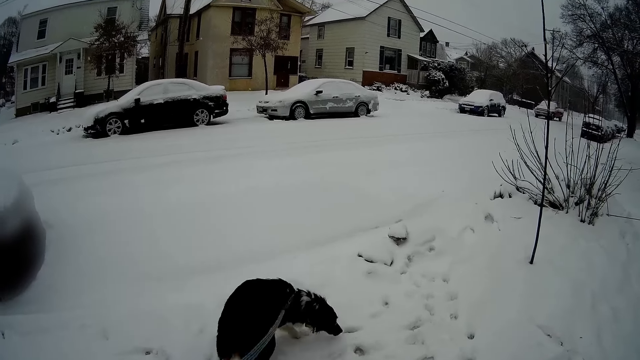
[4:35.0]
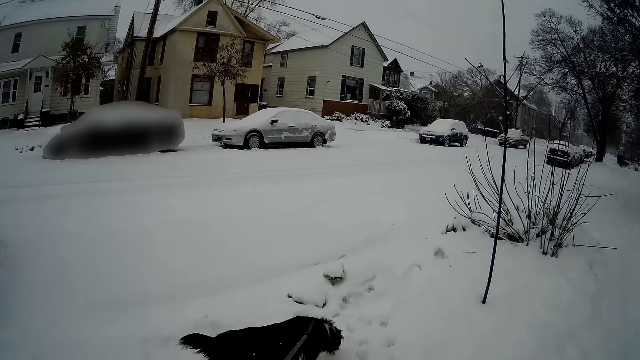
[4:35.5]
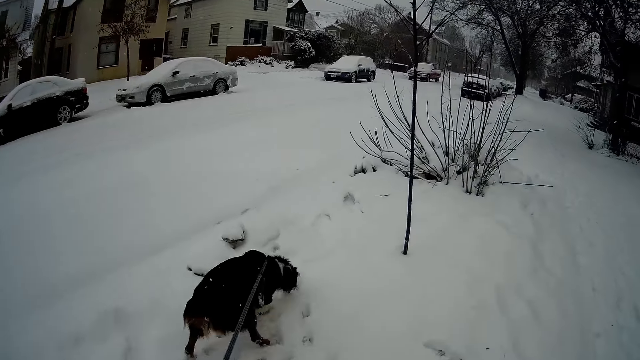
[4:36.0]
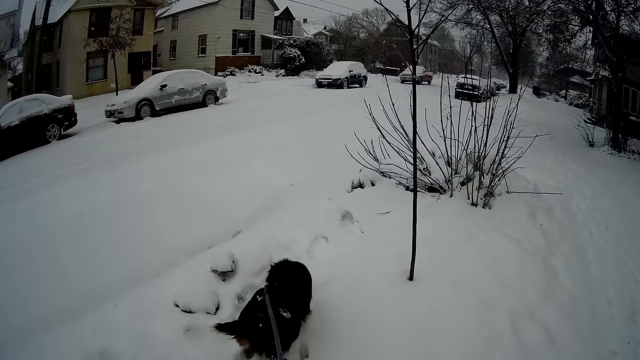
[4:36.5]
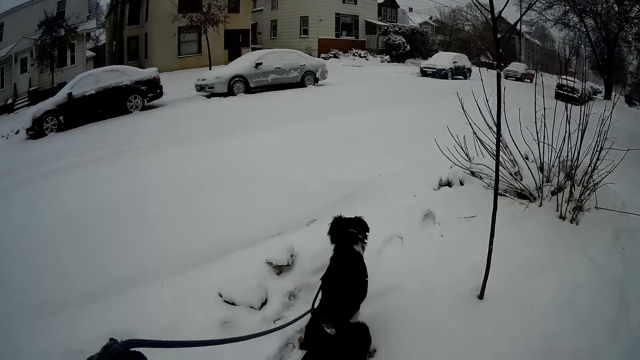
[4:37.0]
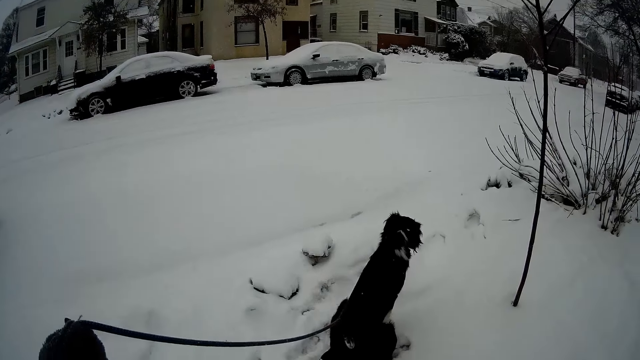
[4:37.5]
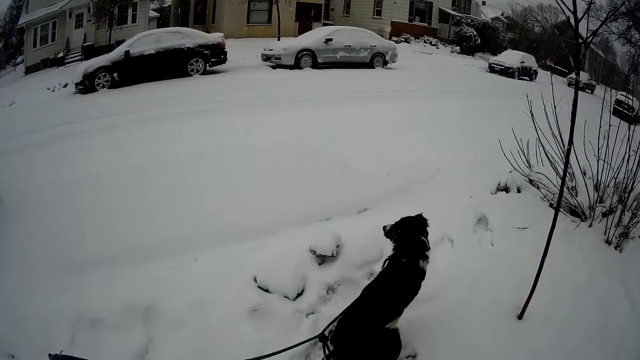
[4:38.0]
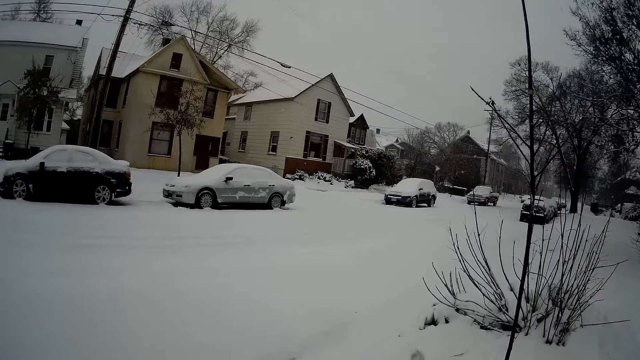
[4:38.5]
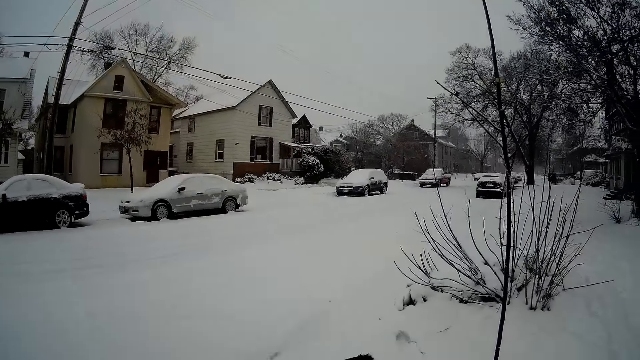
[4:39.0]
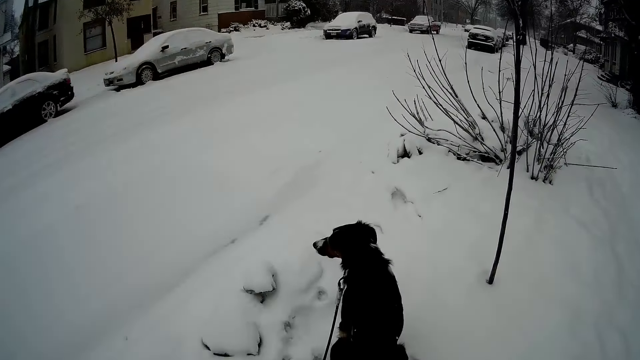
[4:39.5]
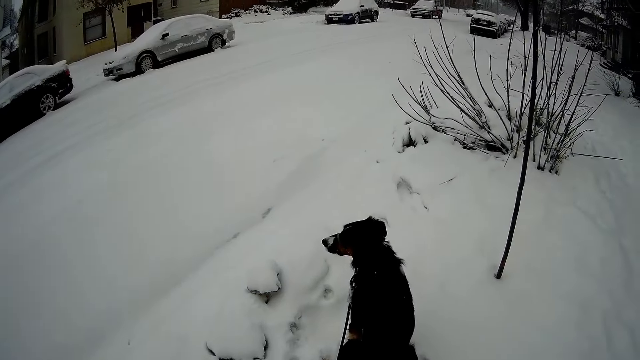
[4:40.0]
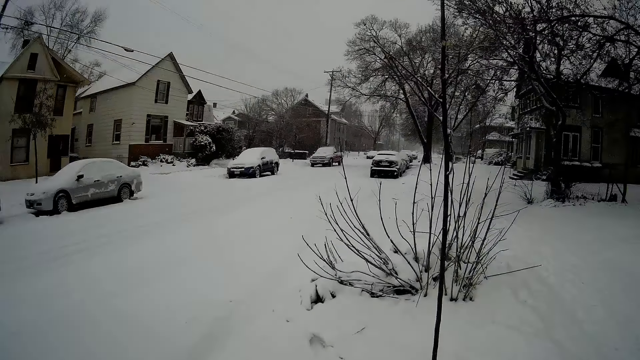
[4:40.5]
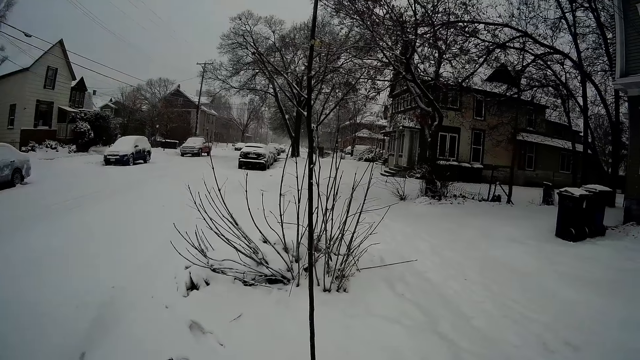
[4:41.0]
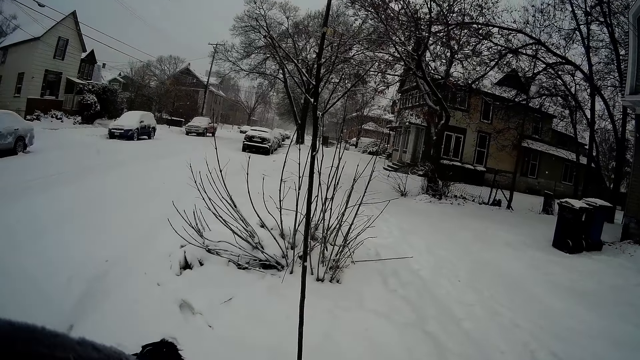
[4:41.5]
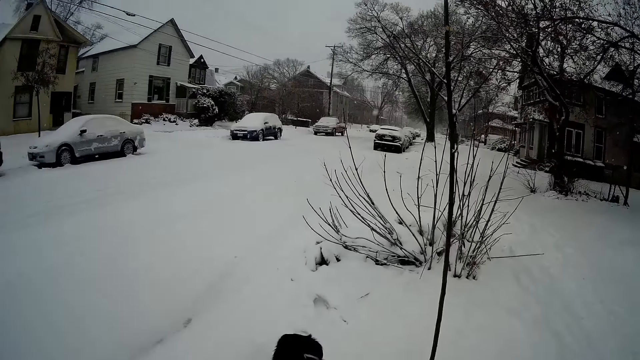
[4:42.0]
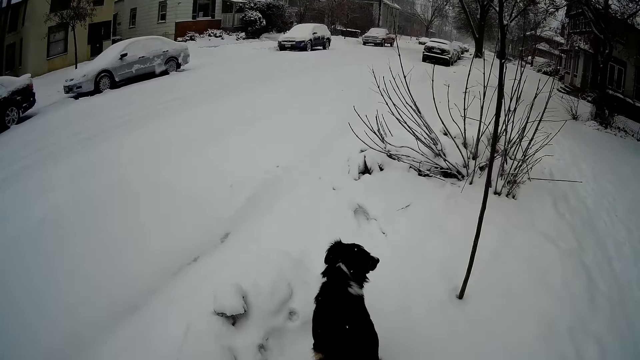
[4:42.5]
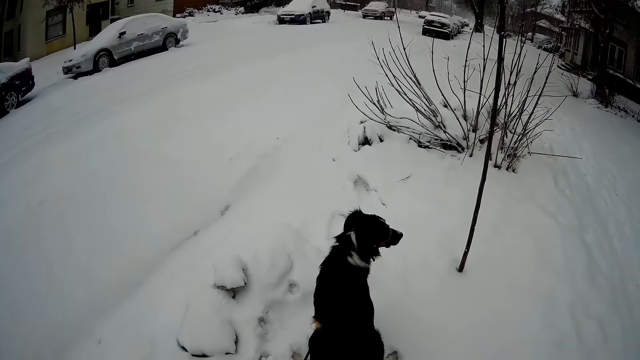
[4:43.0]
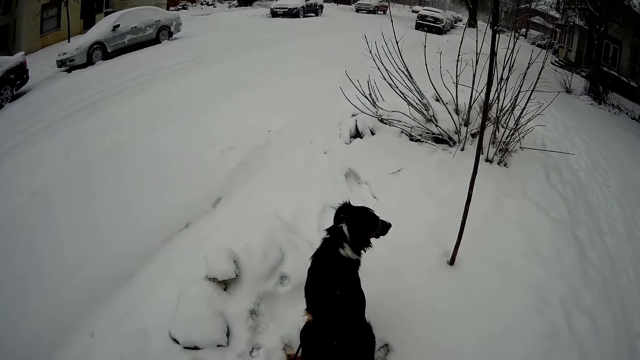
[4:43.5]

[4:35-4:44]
The dog squats on the snowy sidewalk. The camera wearer looks around. They stare at the dog. They hold the dog on a leash. They look around. They hold the dog on a leash and stare at the dog.

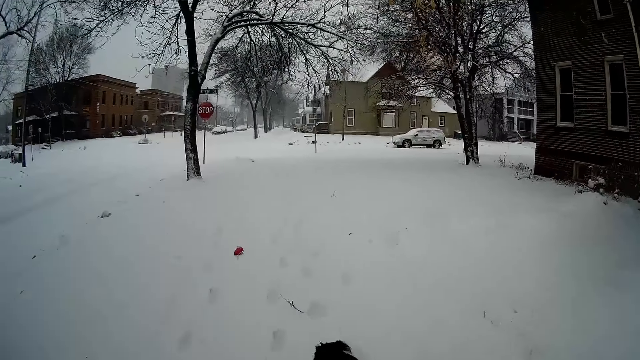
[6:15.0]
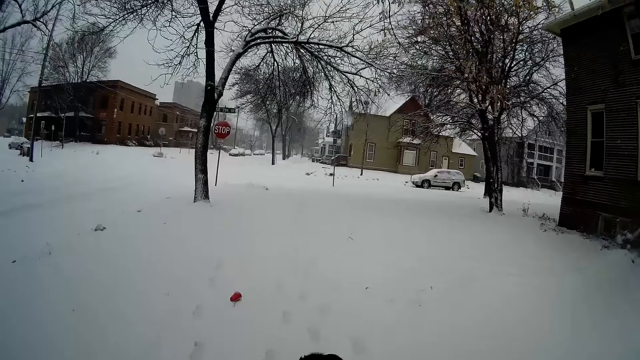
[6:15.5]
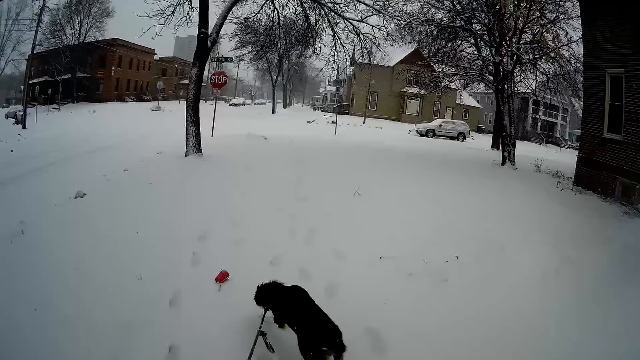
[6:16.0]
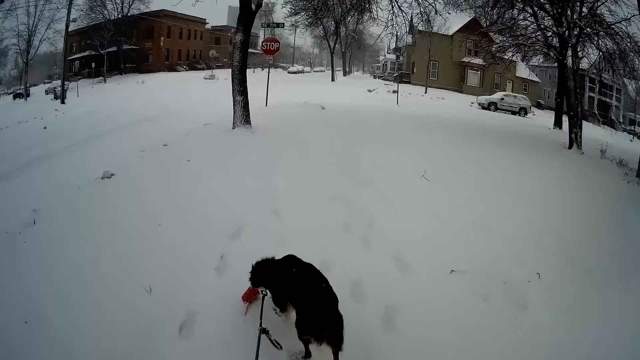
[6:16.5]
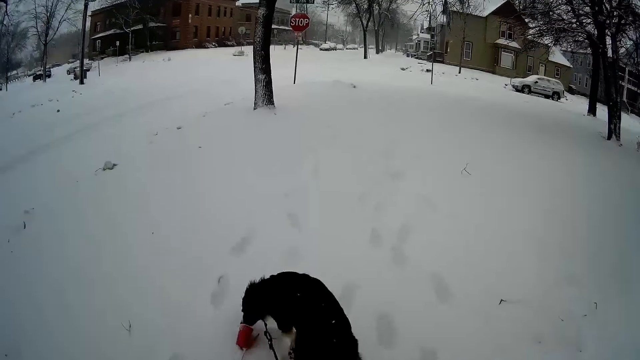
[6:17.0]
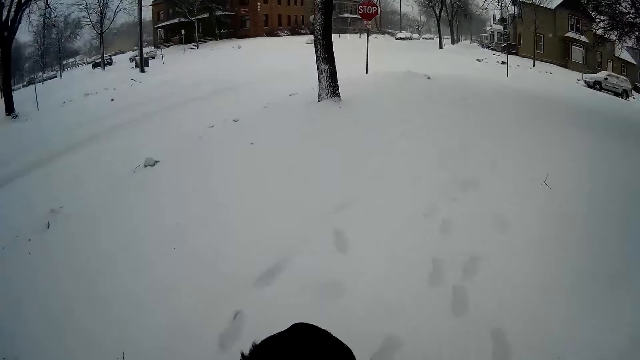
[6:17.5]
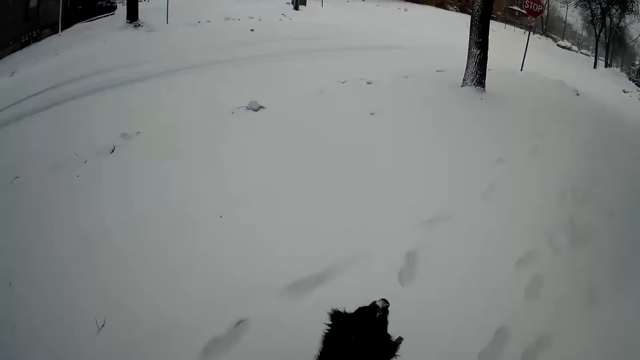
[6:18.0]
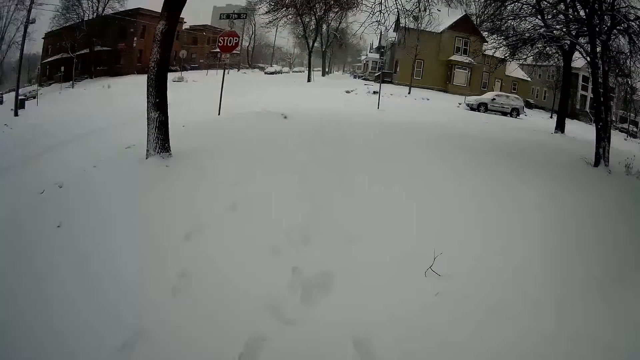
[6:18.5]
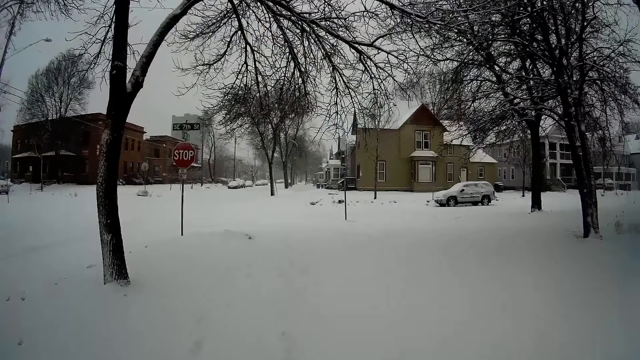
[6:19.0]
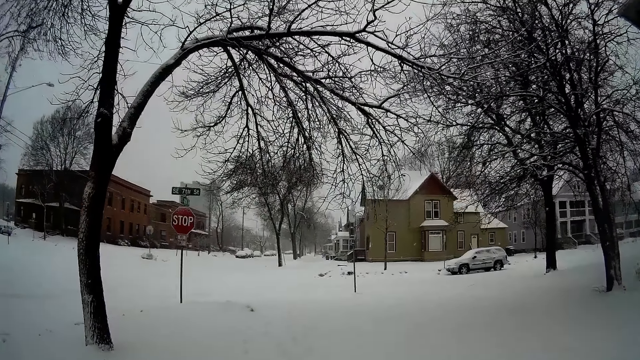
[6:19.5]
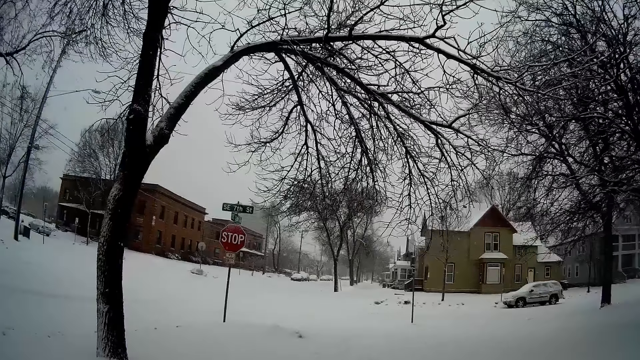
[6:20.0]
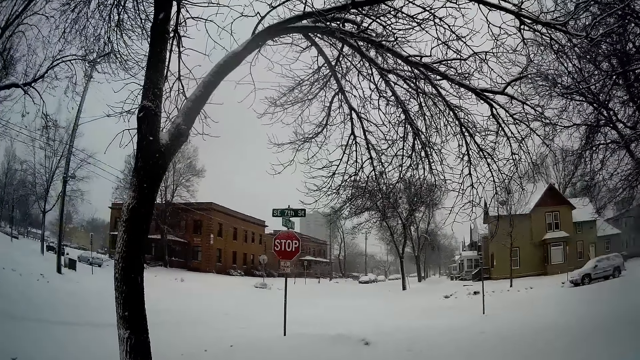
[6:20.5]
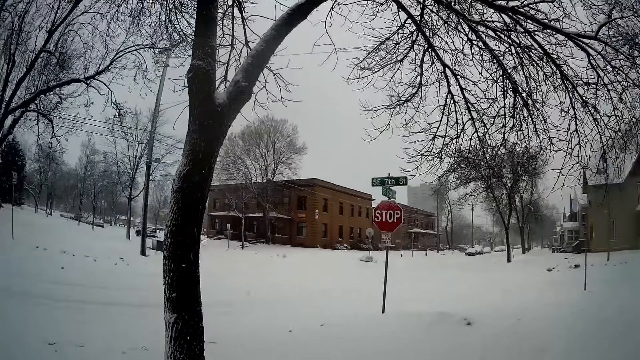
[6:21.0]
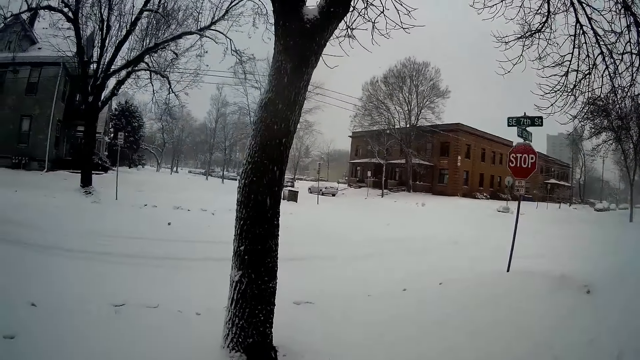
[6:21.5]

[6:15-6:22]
The dog picks up a red cup on the floor with its mouth.

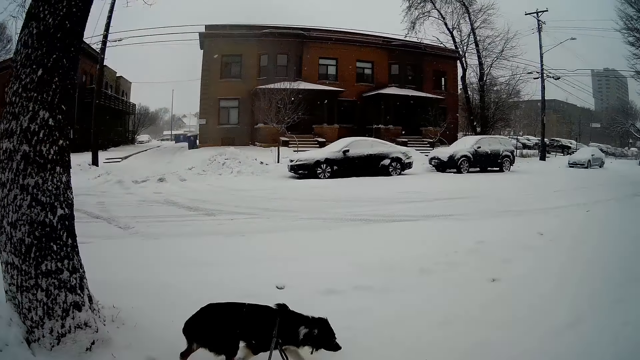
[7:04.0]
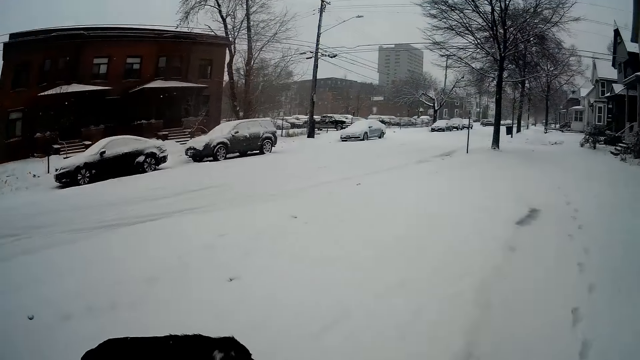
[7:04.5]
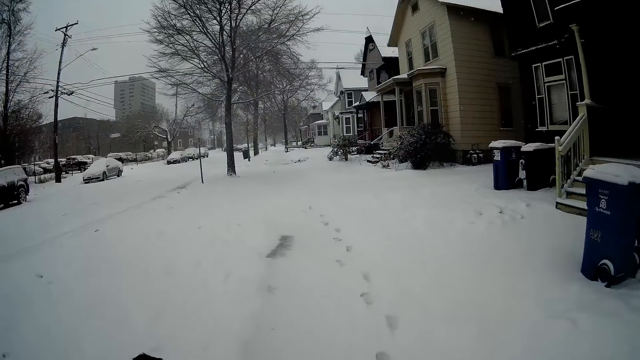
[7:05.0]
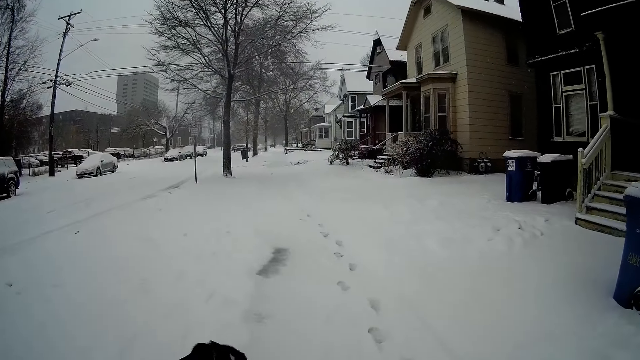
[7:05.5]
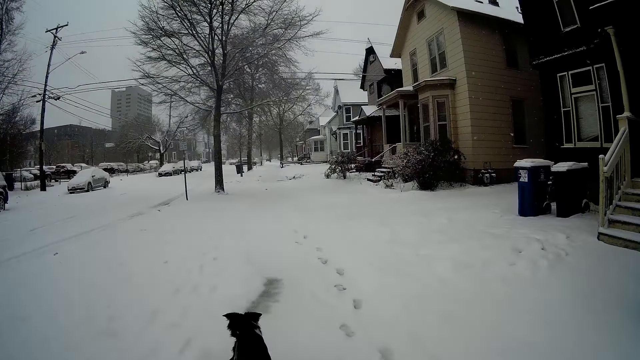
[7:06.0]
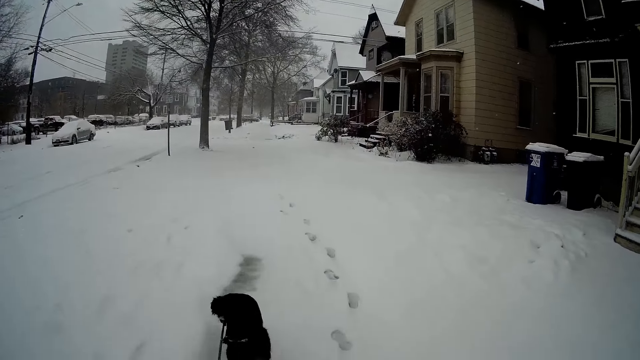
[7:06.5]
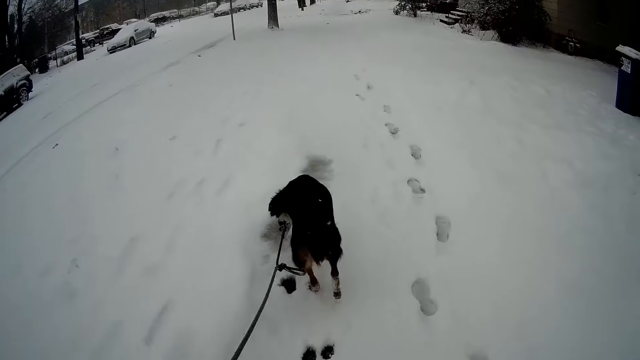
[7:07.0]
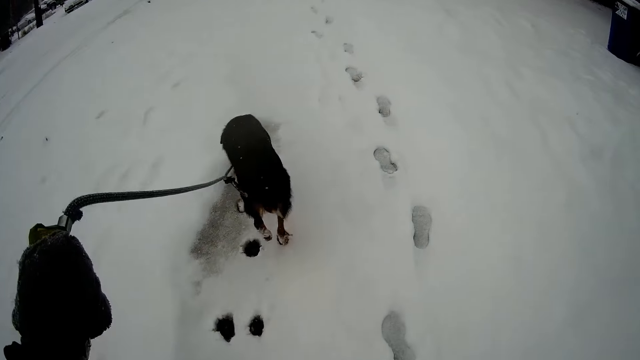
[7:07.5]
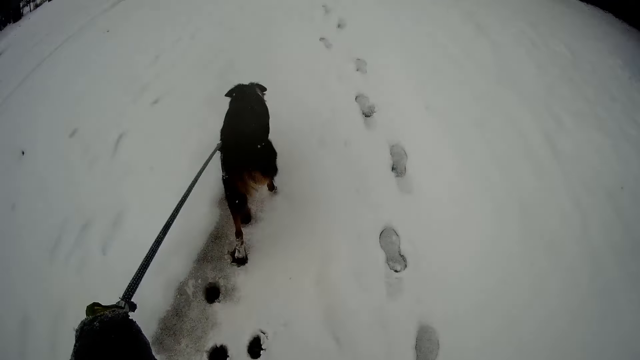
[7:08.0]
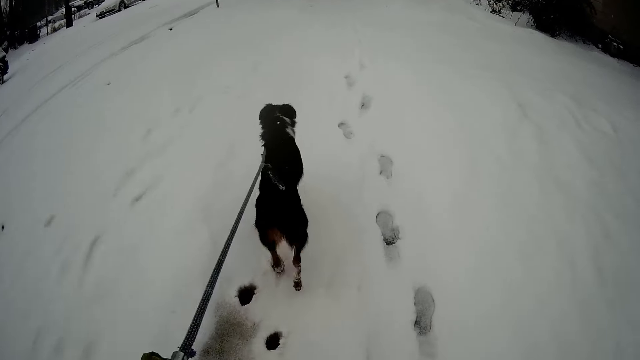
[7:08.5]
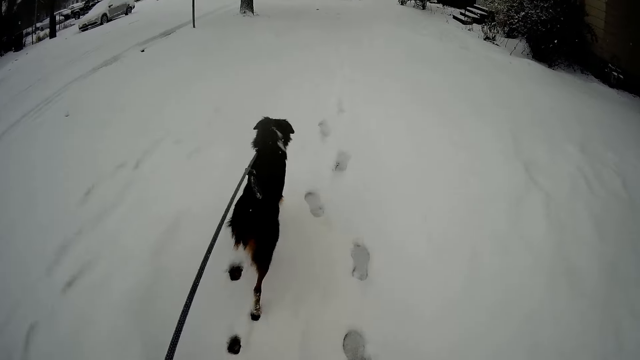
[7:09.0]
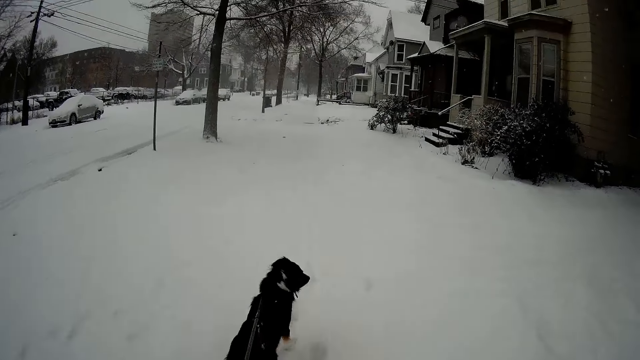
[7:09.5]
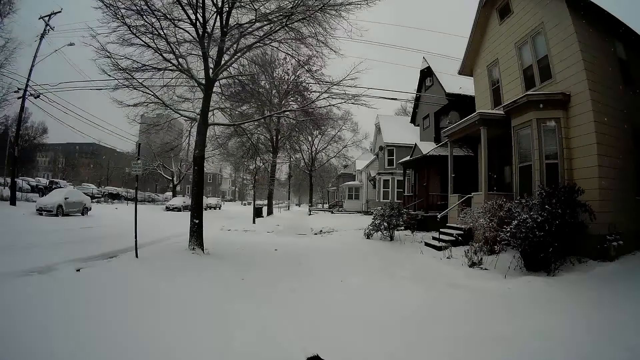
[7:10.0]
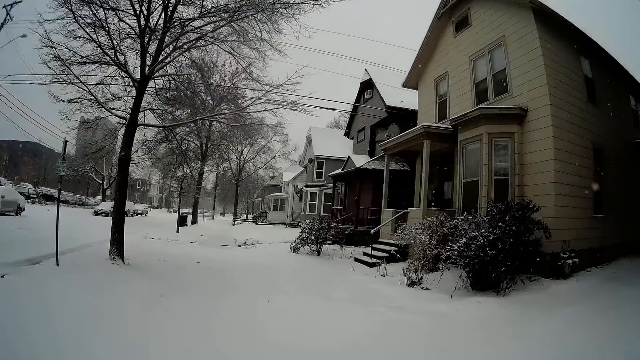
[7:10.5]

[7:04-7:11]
The camera wearer walks the dog on the snow.
